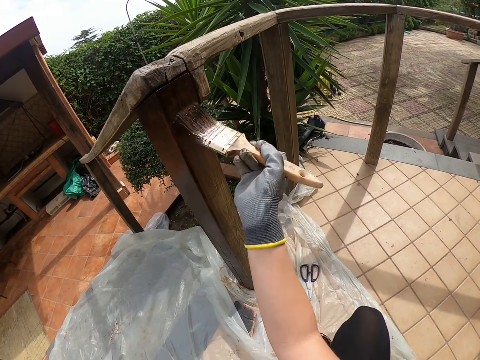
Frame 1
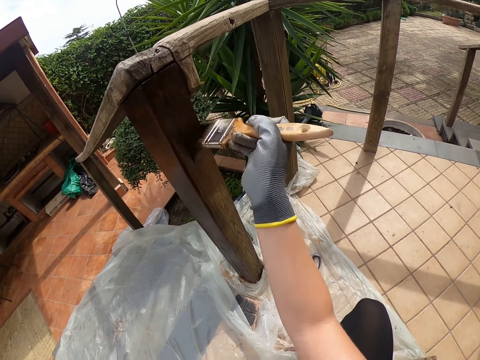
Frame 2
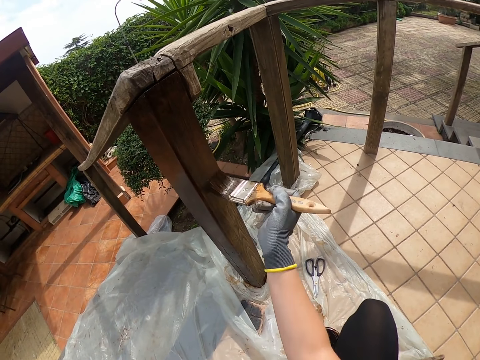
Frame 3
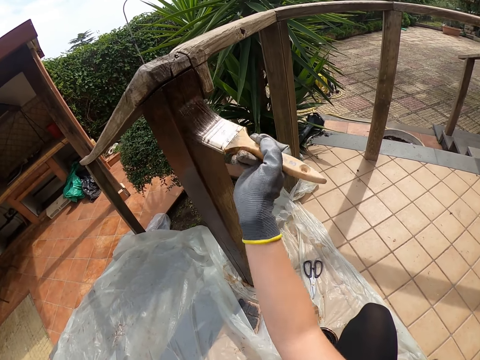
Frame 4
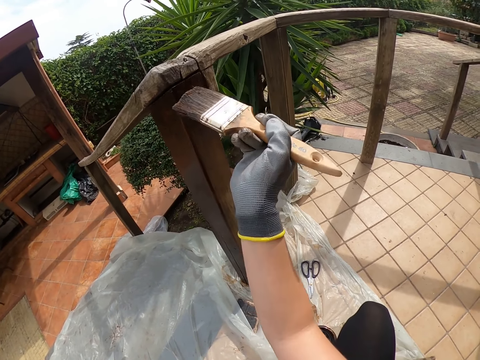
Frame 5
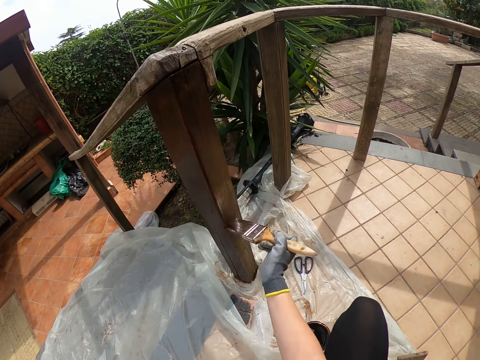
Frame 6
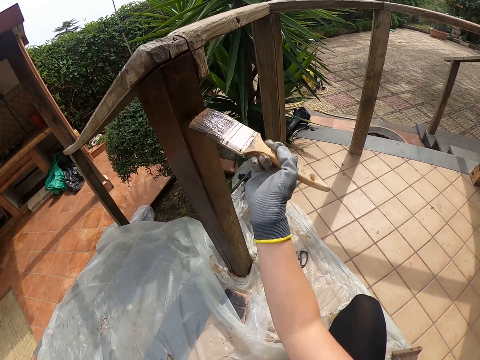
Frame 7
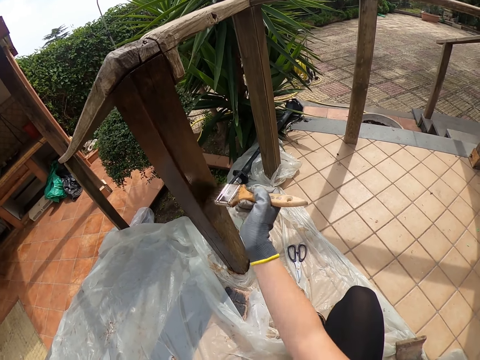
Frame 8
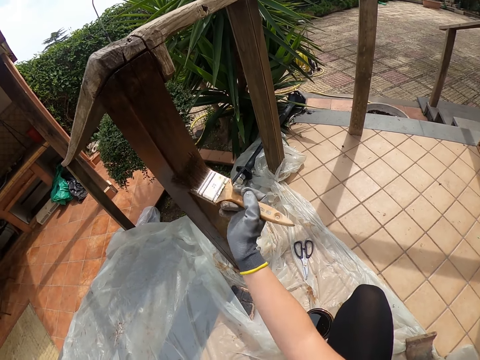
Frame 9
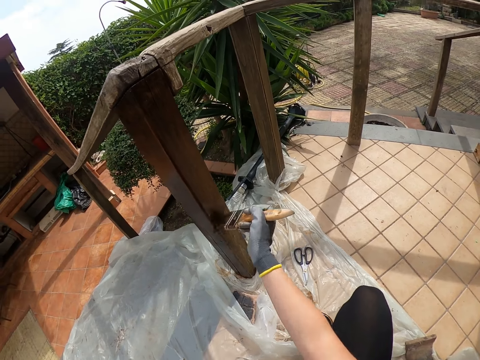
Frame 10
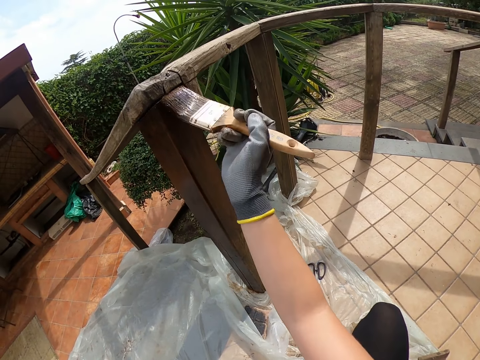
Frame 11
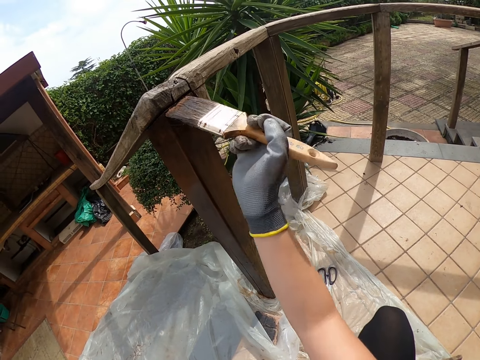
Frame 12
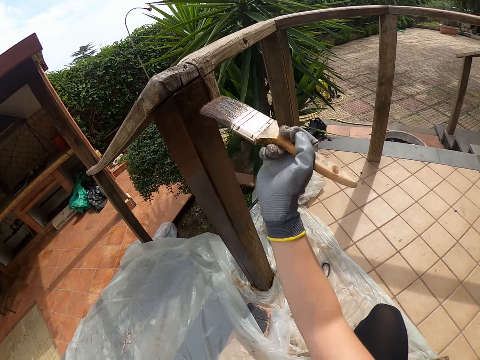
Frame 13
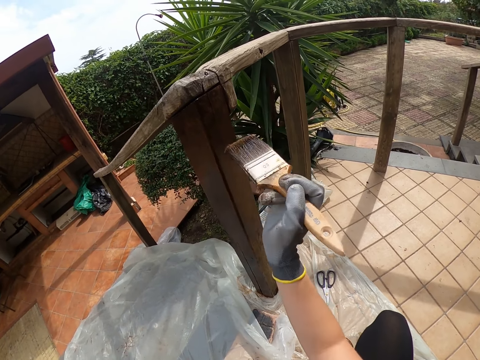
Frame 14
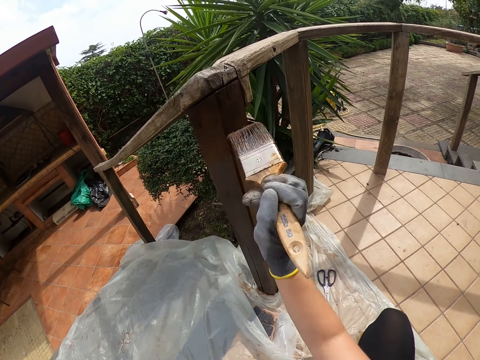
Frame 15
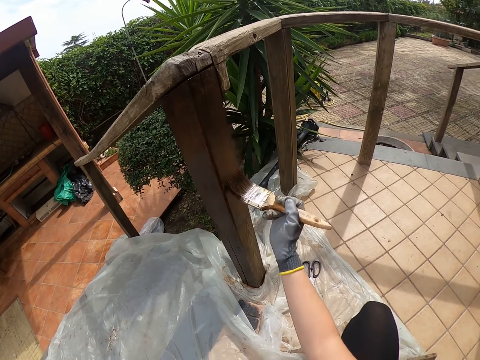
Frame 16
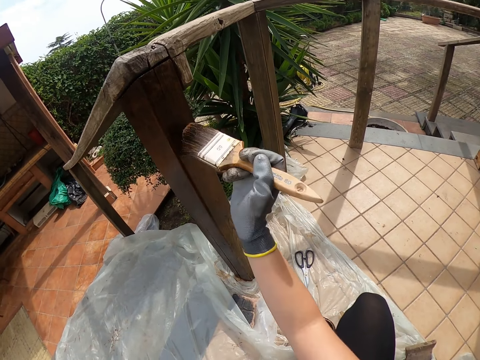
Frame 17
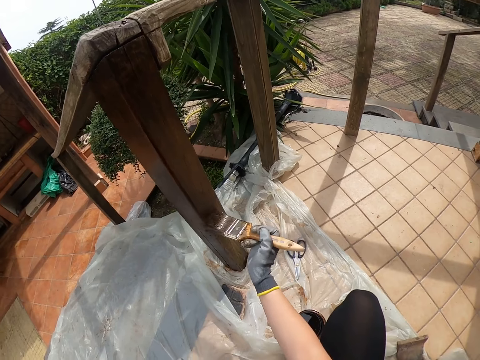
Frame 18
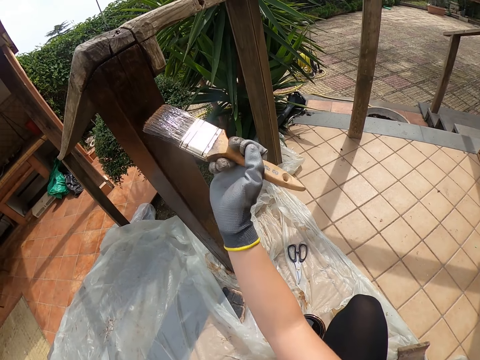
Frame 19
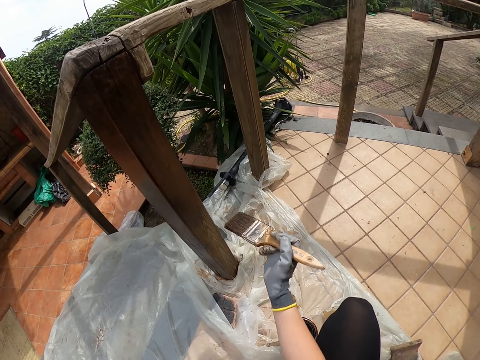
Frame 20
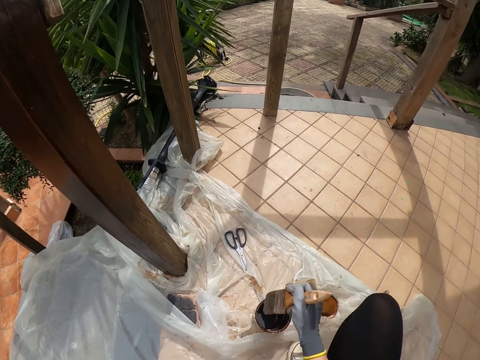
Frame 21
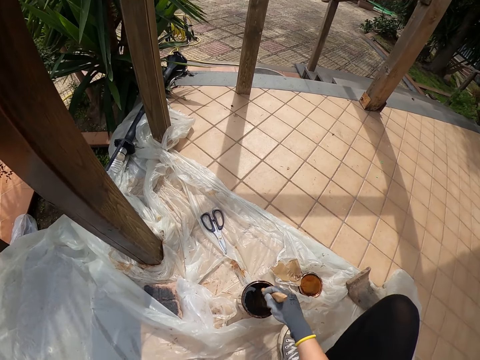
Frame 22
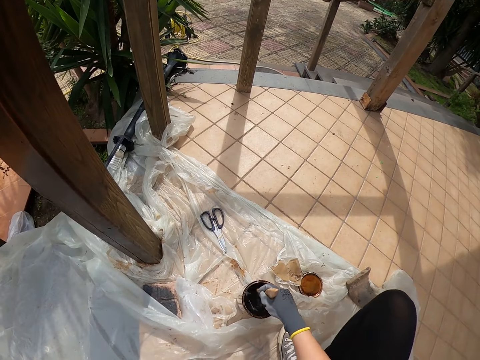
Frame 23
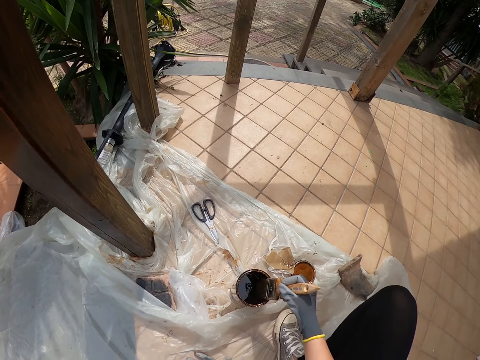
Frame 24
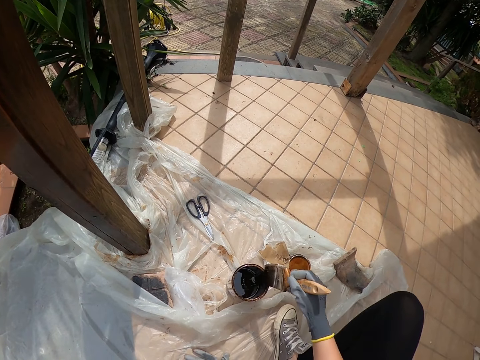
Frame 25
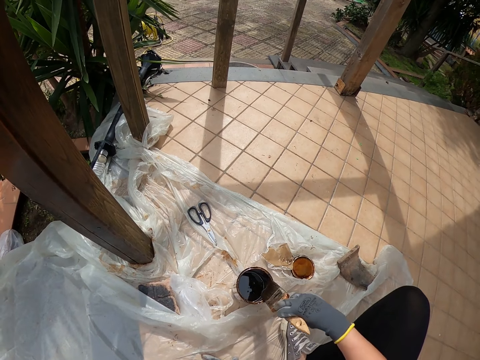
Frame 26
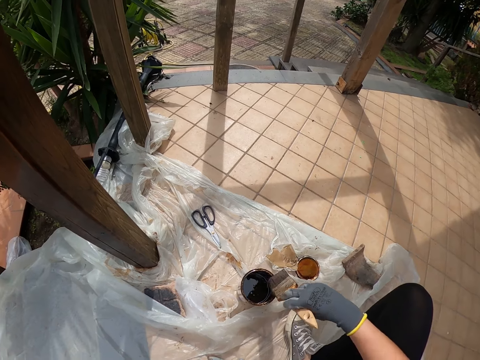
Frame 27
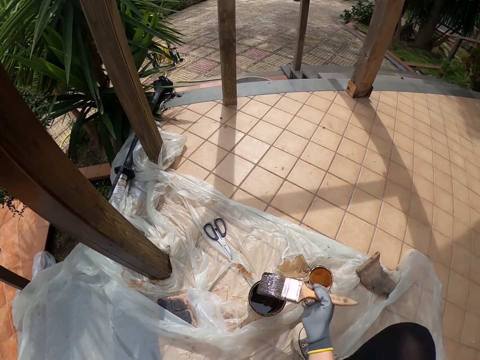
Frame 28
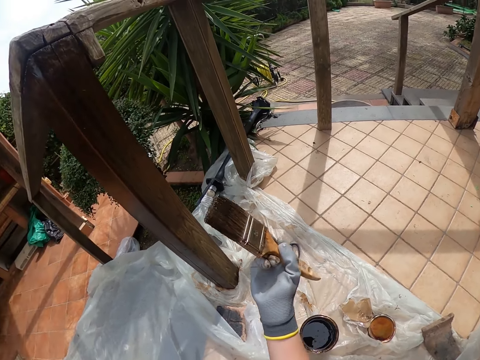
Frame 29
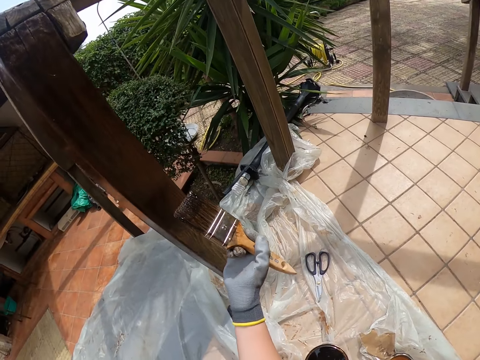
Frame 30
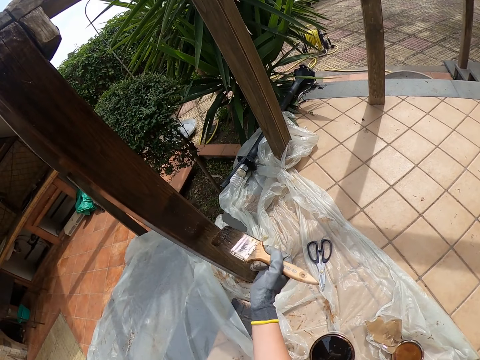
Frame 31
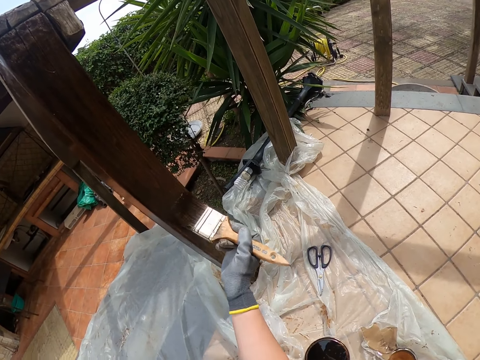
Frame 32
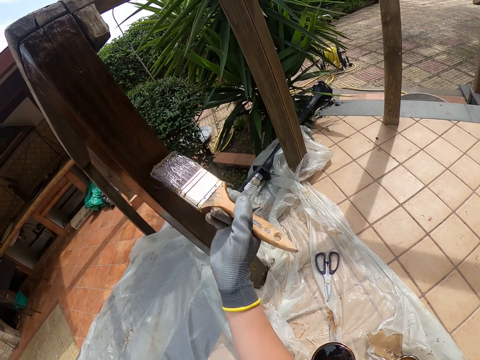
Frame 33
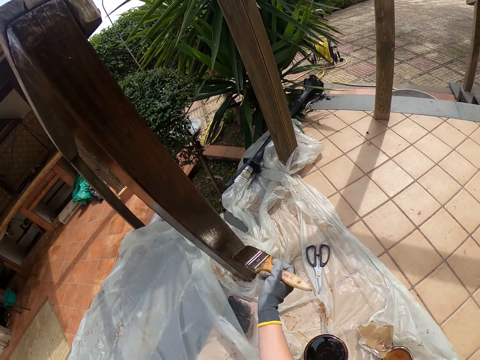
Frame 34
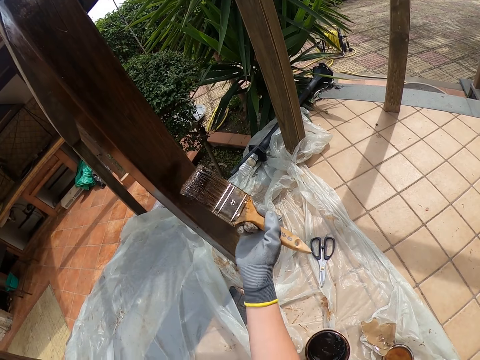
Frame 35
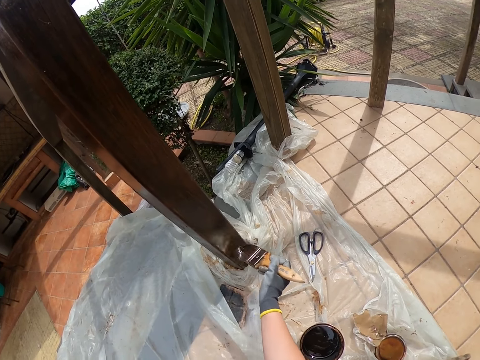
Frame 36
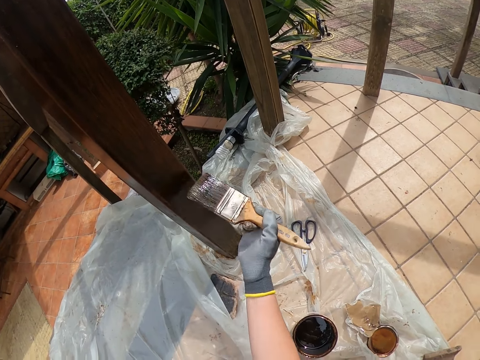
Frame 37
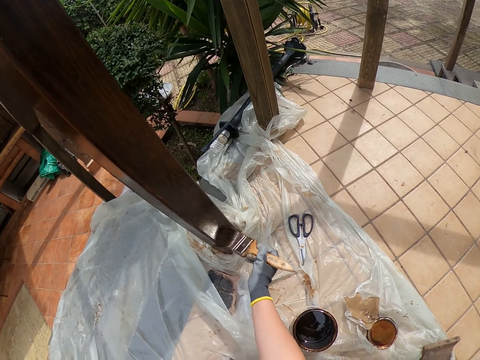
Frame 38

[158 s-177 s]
The camera wearer dips the paint brush in the paint can. They smear the paint brush to the paint tin. They paint the stairs rail.

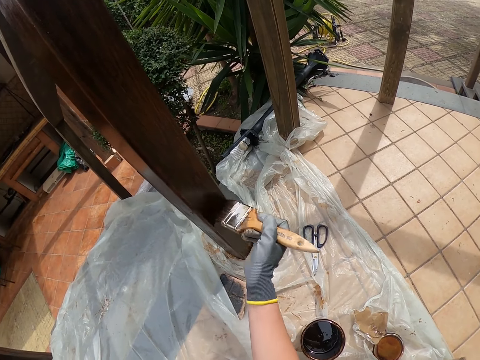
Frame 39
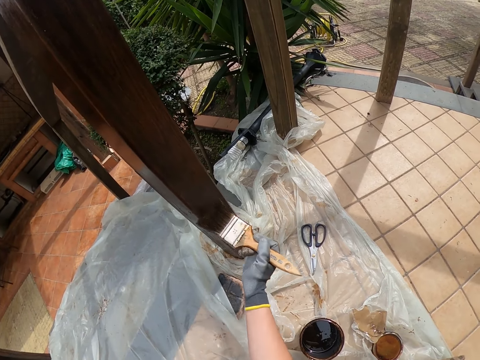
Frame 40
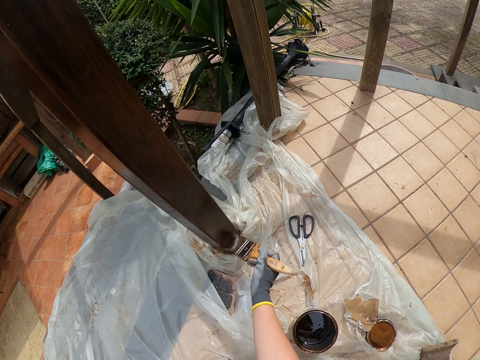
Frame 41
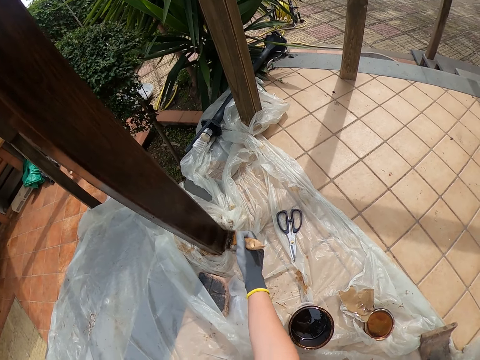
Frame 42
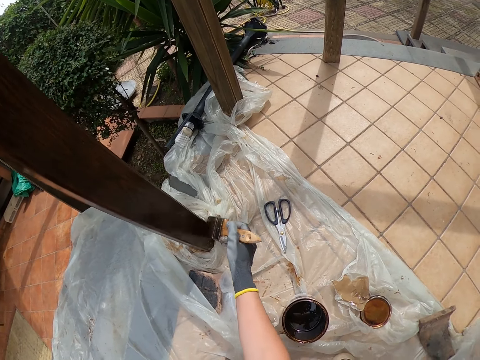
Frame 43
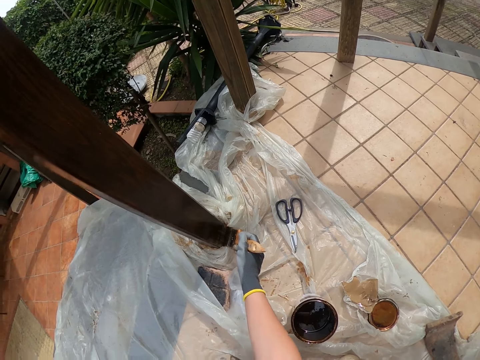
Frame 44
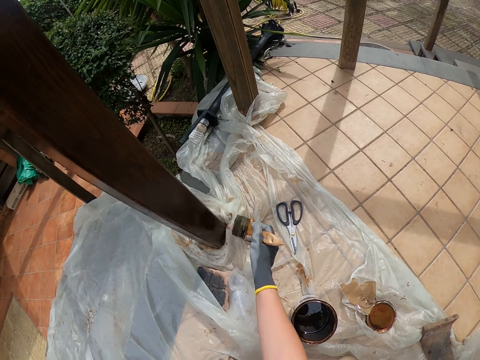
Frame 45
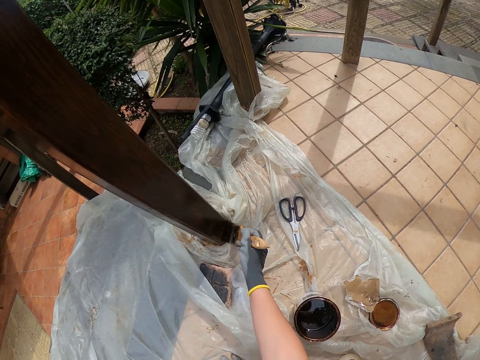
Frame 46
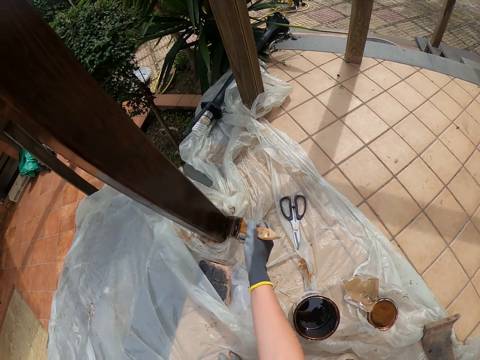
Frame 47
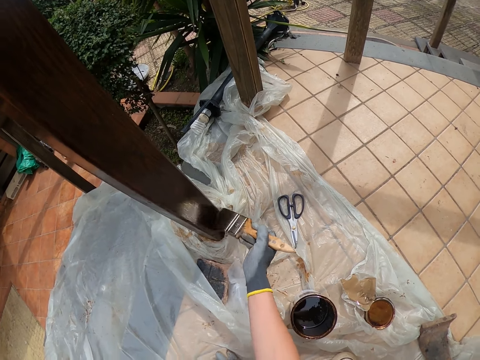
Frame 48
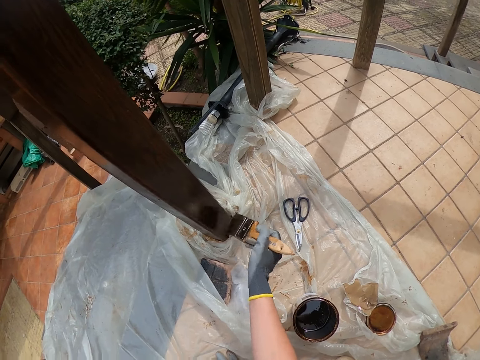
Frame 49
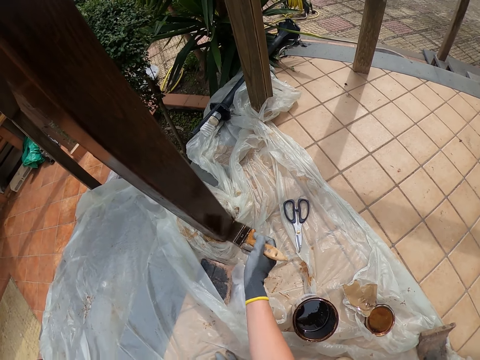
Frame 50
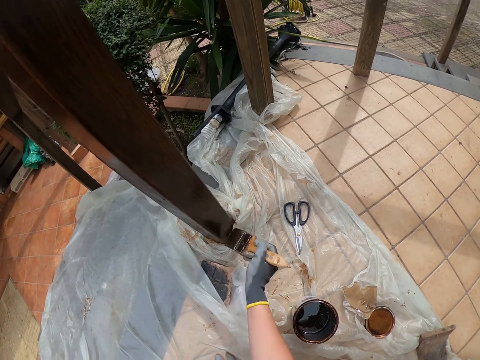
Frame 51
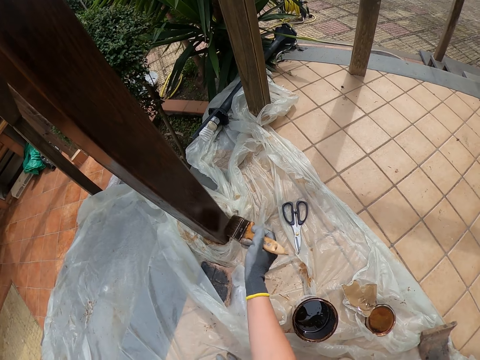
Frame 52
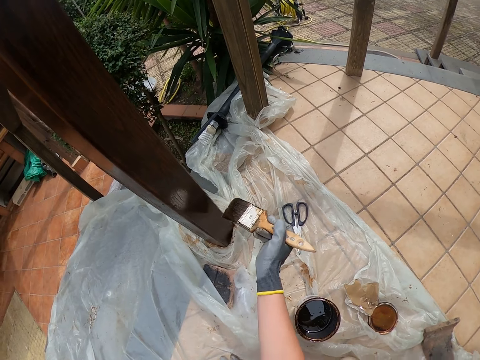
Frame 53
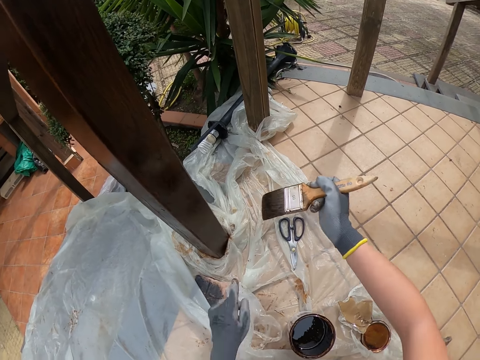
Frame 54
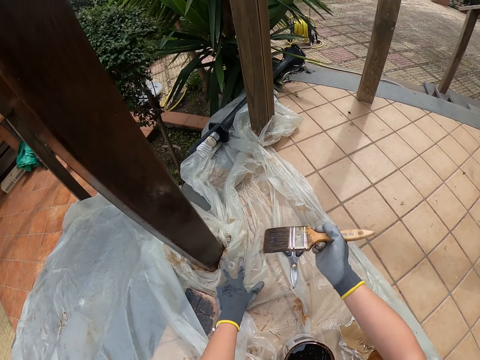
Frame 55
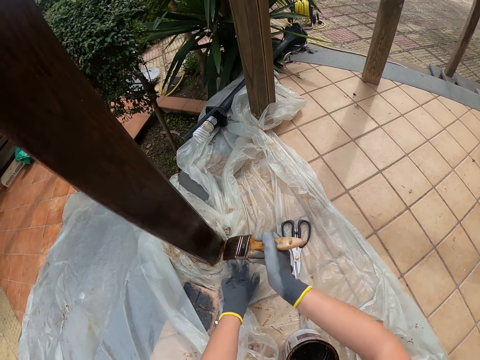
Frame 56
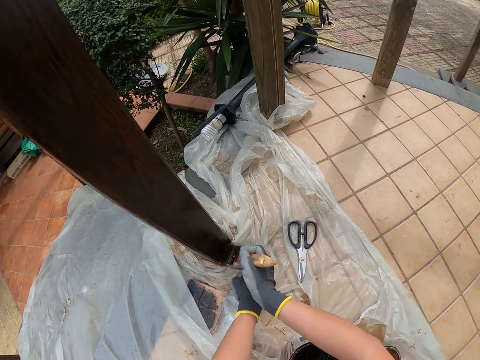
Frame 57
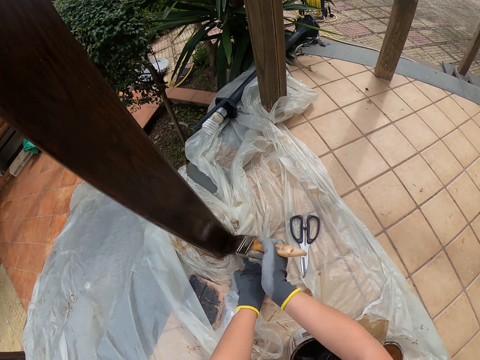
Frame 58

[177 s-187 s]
The camera wearer presses the nylon paper. They paint the timber.
